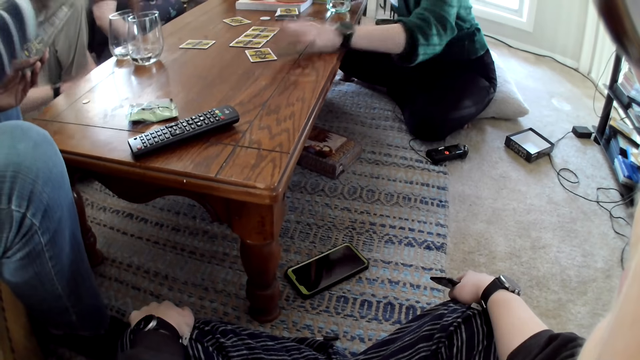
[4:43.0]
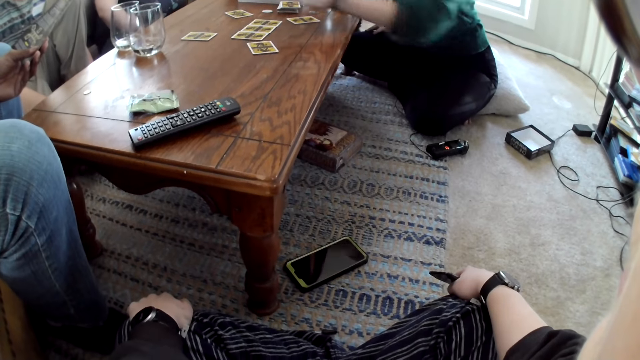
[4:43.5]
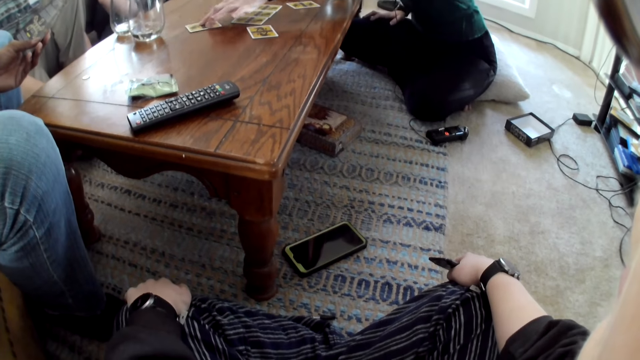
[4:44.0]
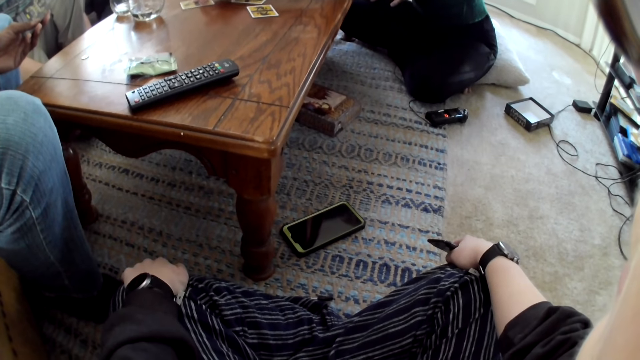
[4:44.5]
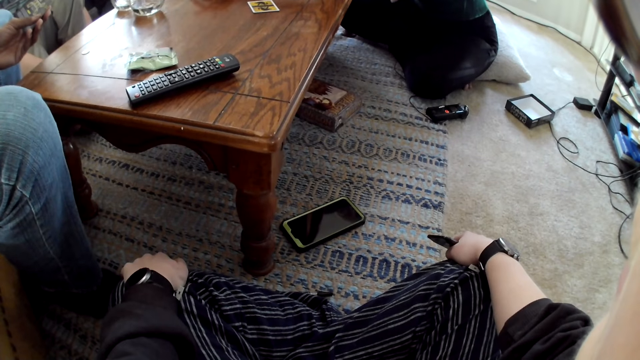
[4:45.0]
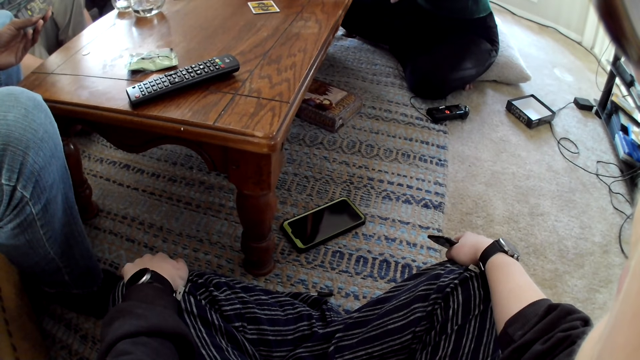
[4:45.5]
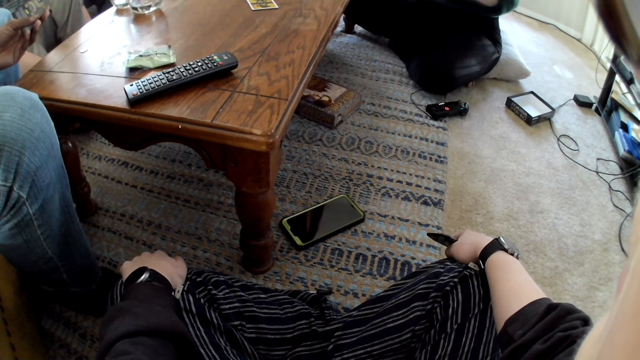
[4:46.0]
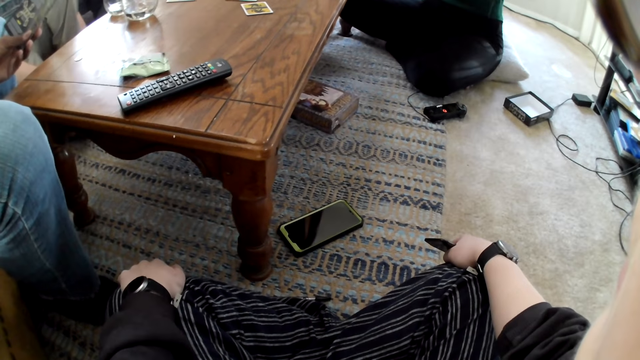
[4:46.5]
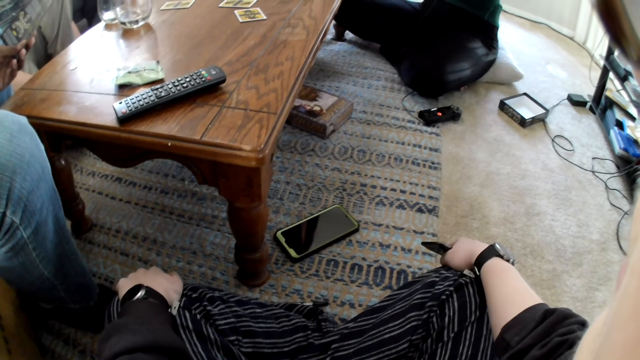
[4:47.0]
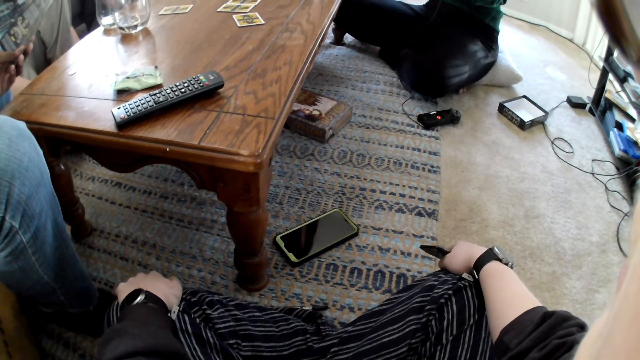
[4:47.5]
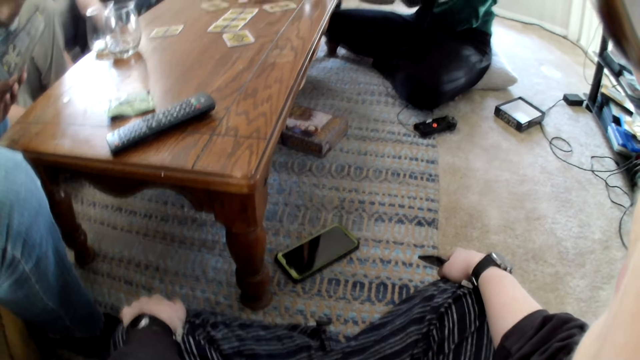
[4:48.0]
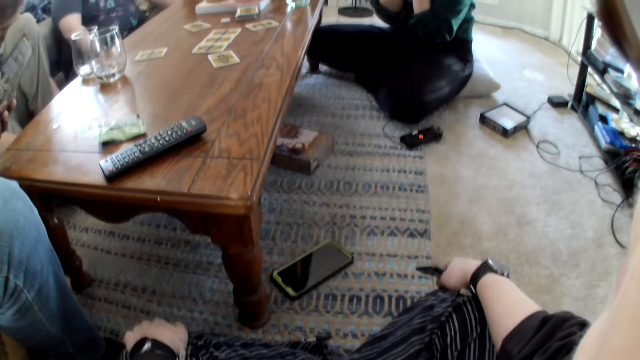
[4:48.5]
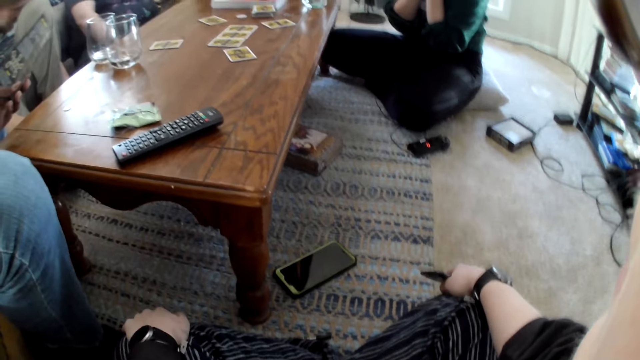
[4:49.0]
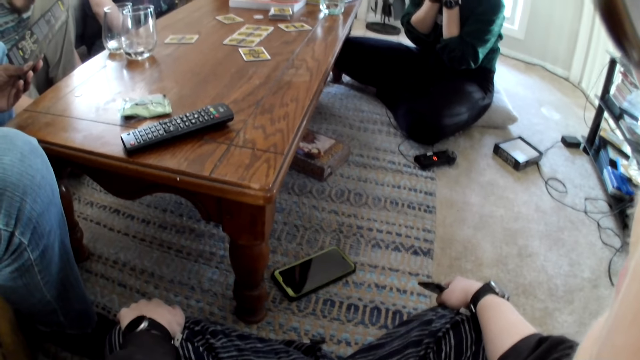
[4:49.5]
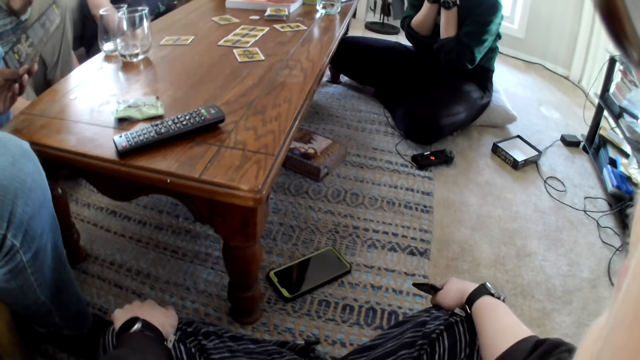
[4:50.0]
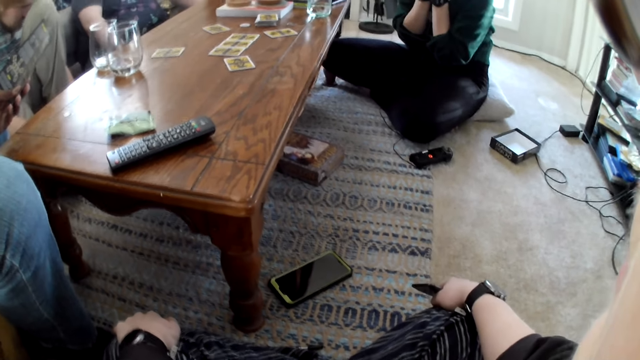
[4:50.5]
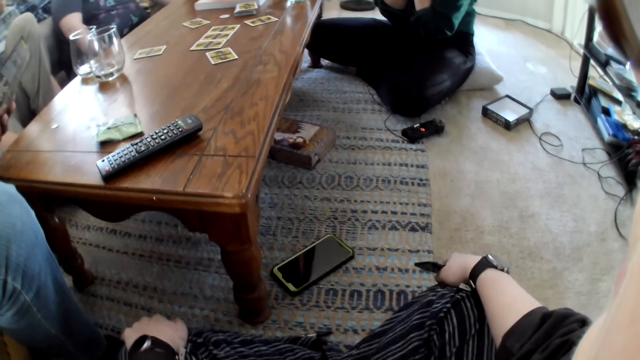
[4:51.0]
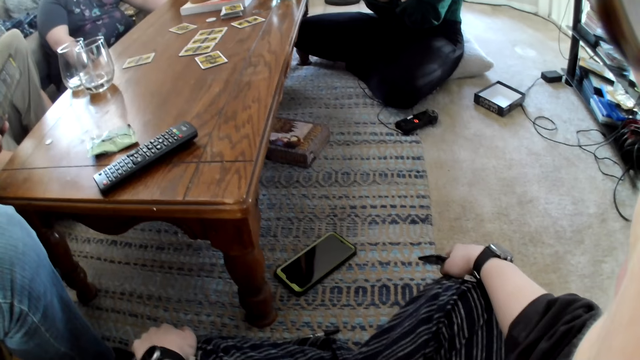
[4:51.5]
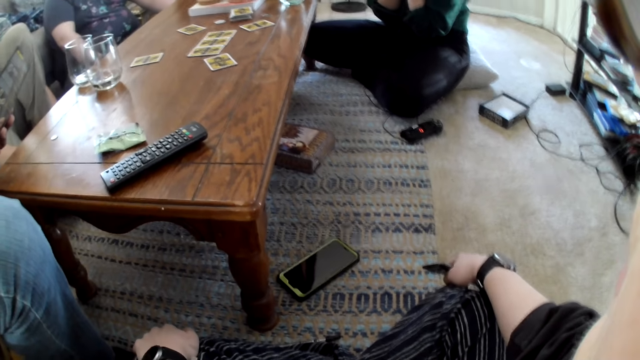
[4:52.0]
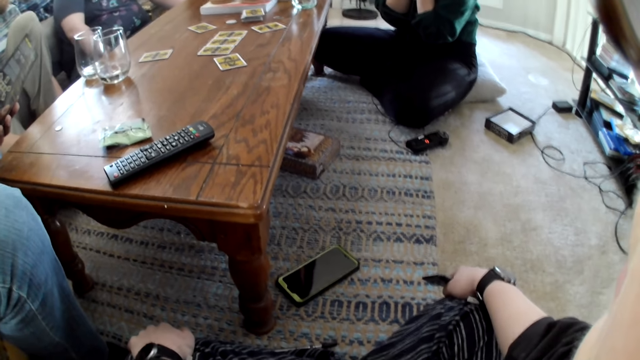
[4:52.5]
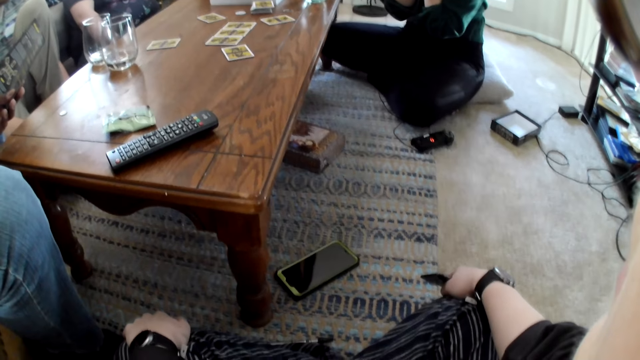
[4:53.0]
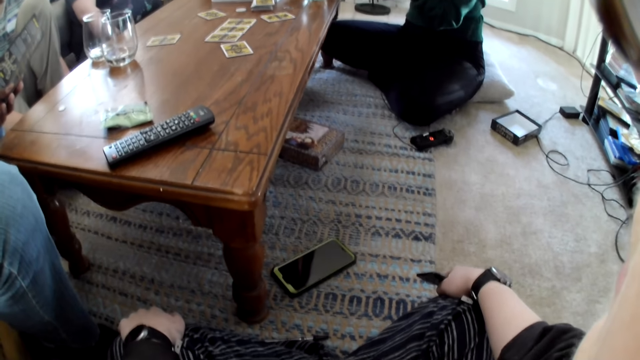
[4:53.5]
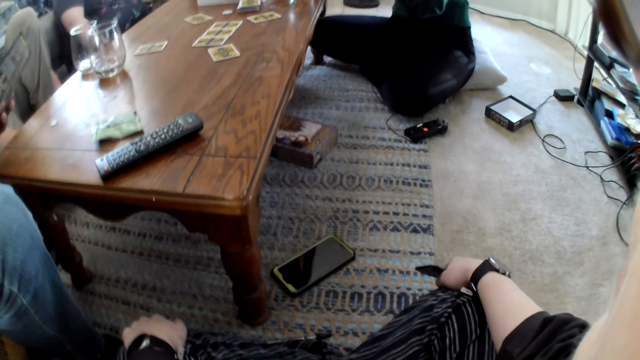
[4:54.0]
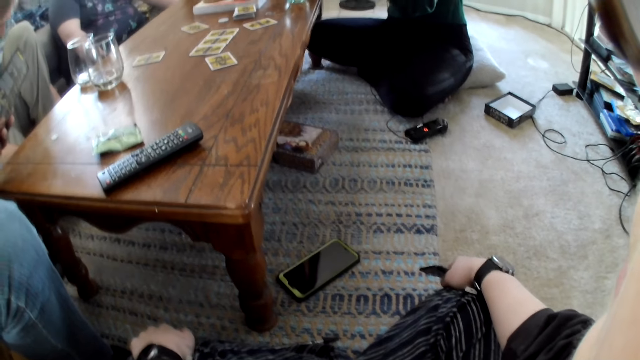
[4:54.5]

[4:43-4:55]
The woman moves the card on the table with her left hand. She moves the card on the table with her left hand again. The man interacts with the camera wearer, another man, a third man and another woman.

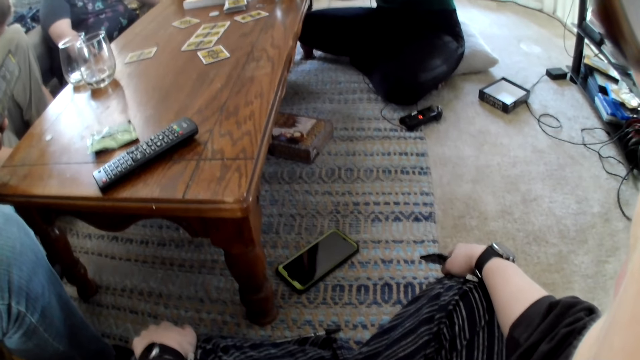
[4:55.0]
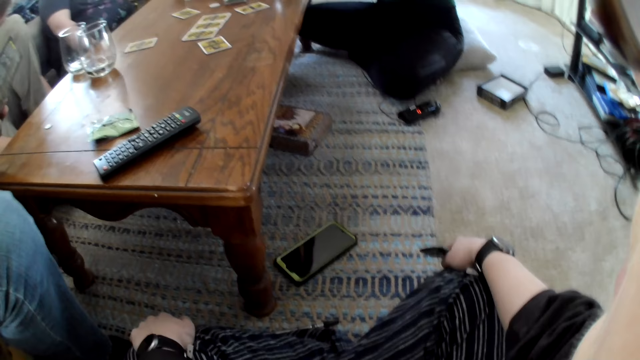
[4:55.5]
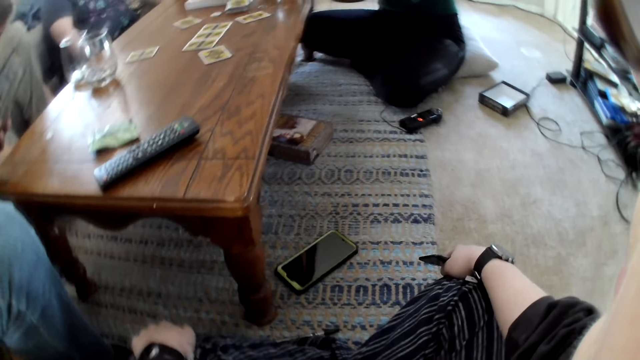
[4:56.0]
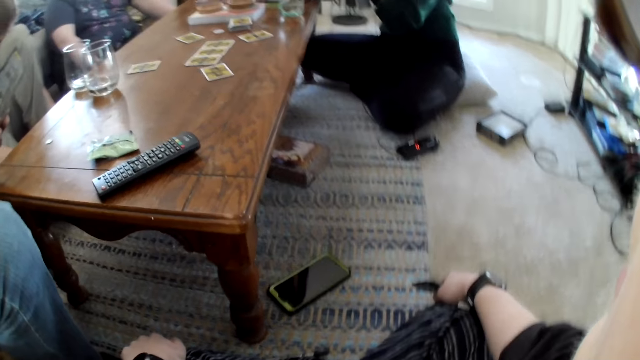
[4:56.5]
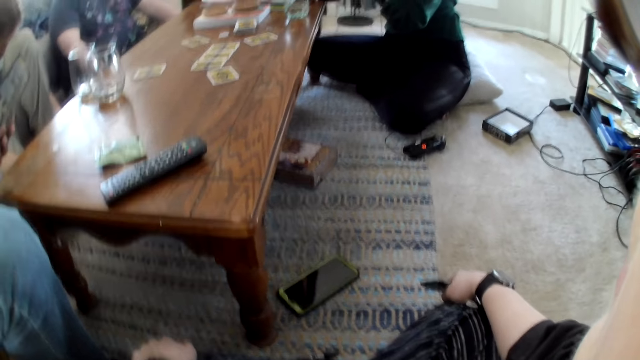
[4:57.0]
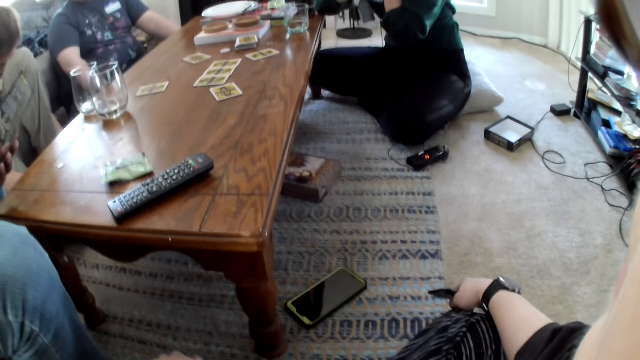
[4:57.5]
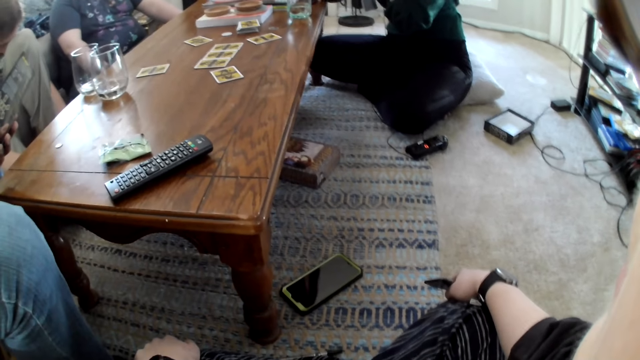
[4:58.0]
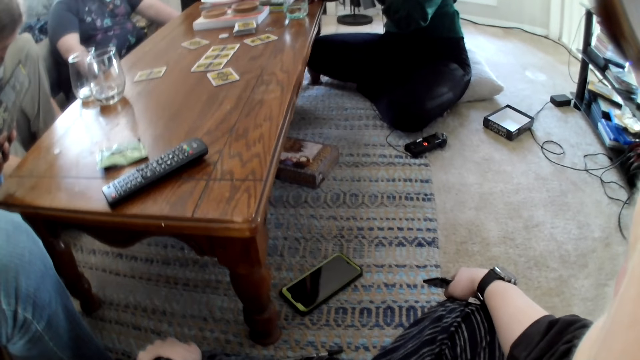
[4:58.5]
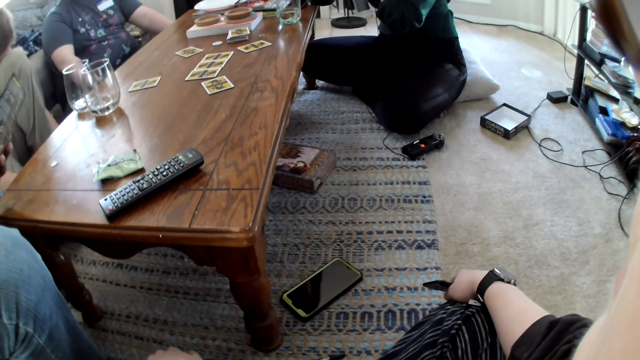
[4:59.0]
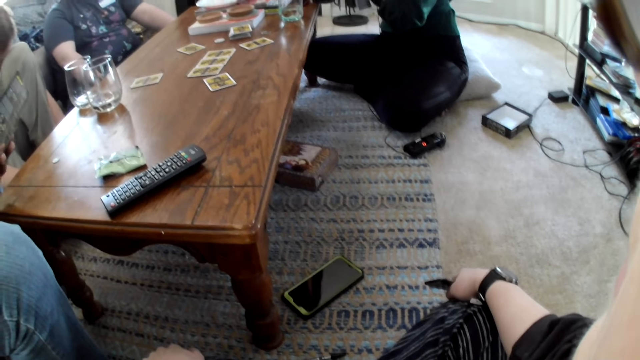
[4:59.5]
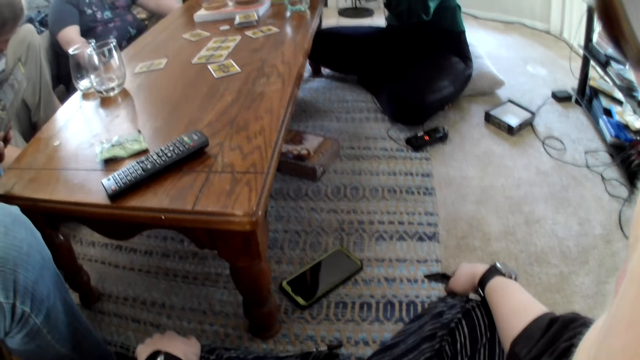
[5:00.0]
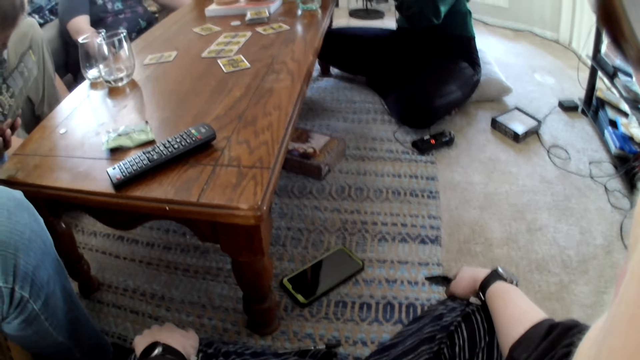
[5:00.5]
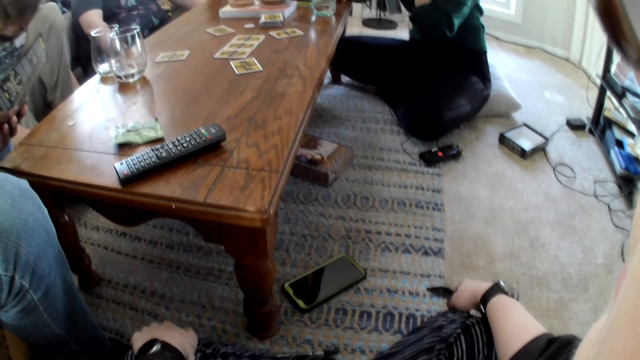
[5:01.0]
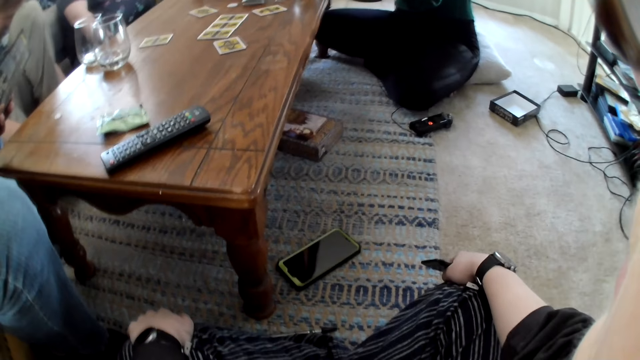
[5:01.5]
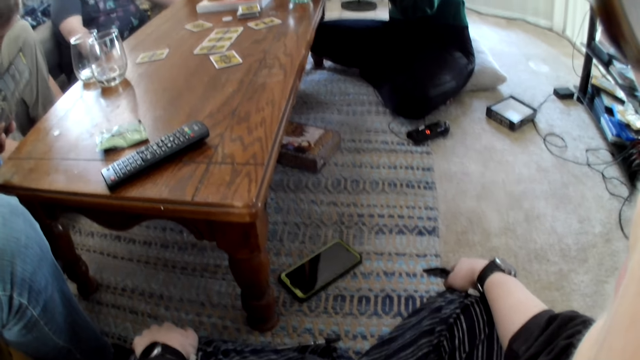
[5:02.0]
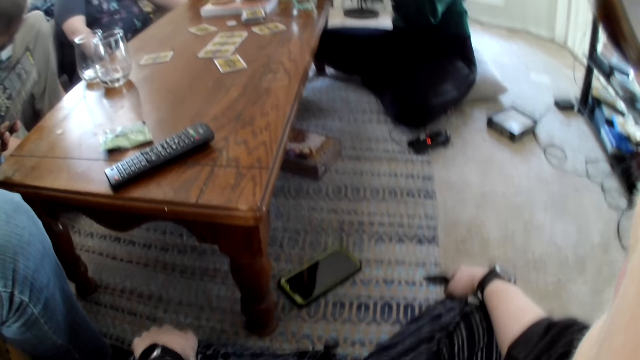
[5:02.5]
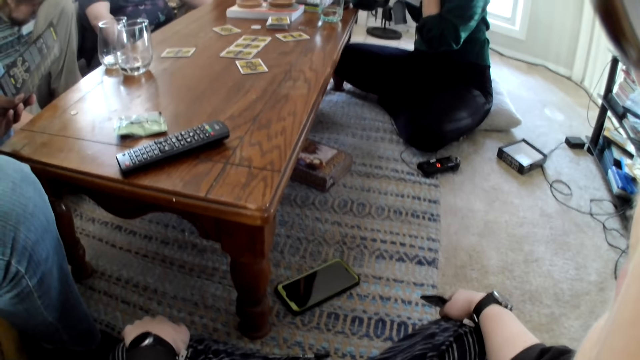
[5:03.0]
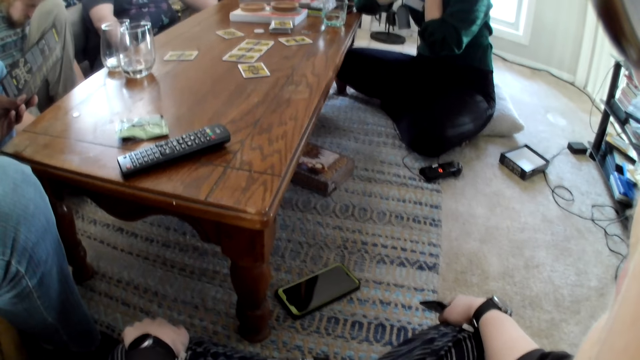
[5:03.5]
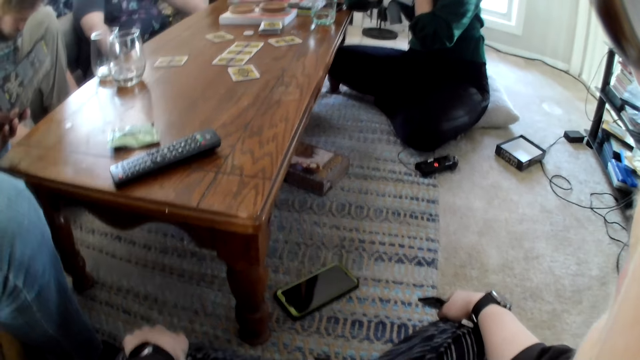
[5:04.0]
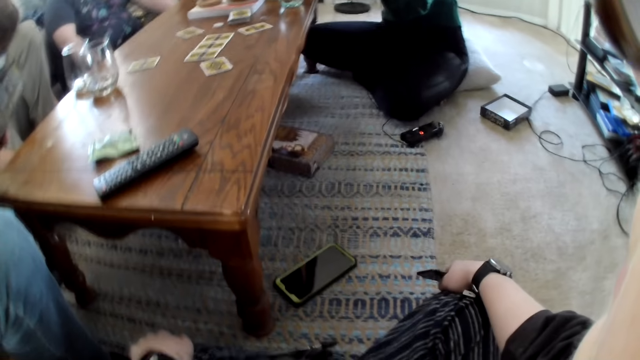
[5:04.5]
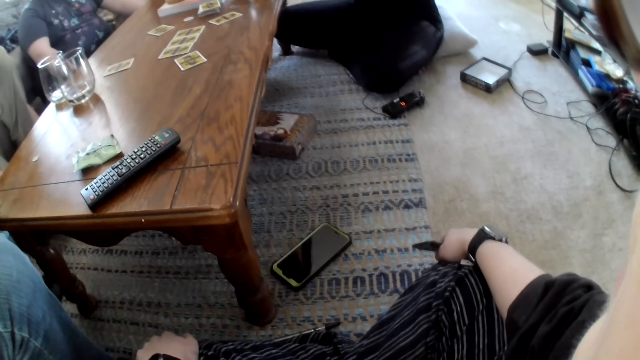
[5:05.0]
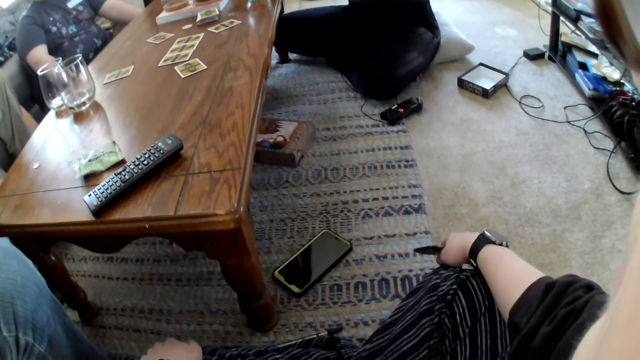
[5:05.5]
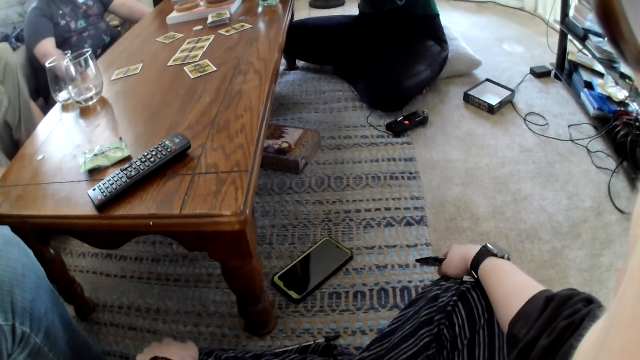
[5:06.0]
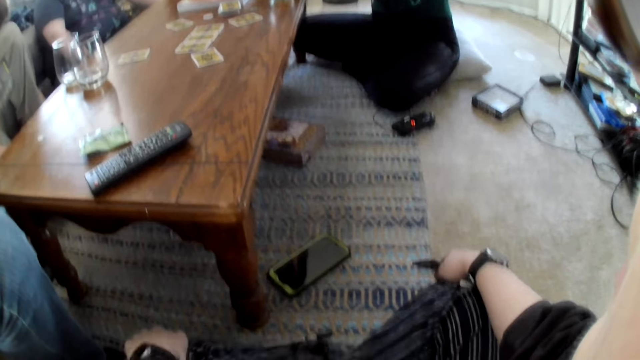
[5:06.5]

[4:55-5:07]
The man interacts with the camera wearer, another man, a third man and the woman.
